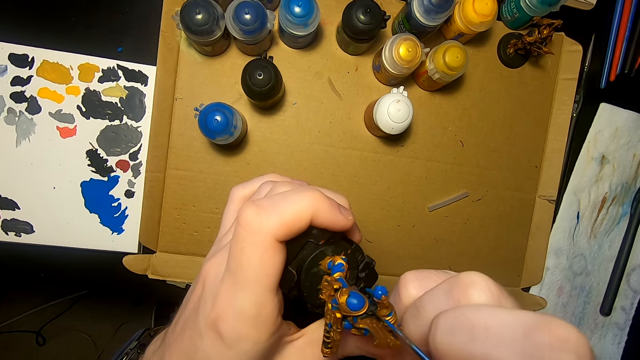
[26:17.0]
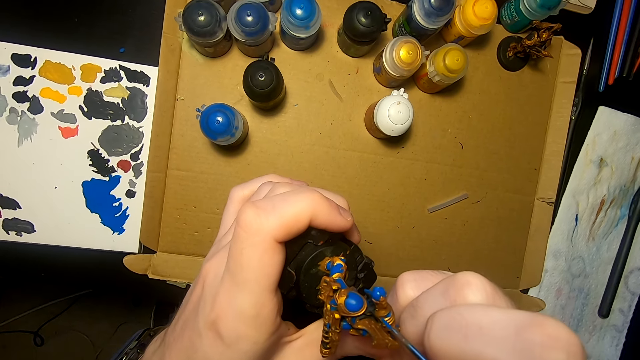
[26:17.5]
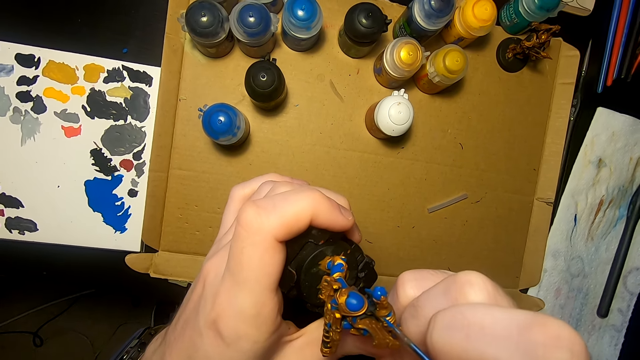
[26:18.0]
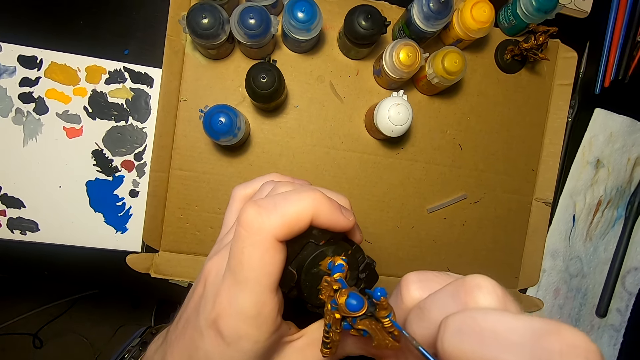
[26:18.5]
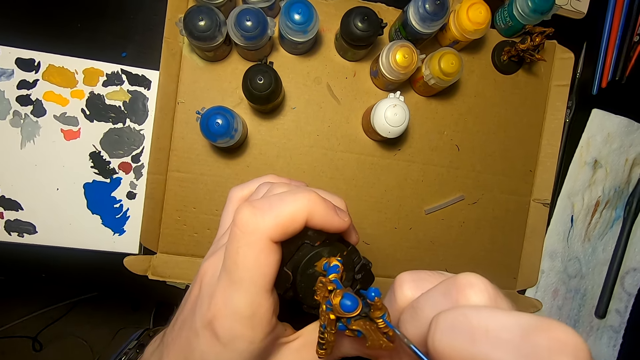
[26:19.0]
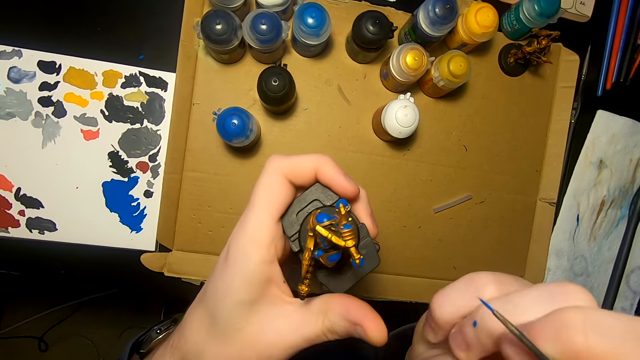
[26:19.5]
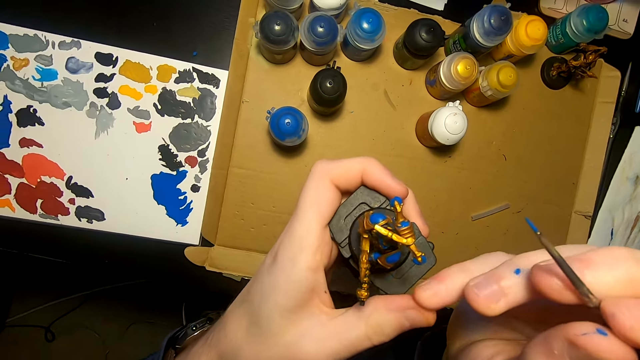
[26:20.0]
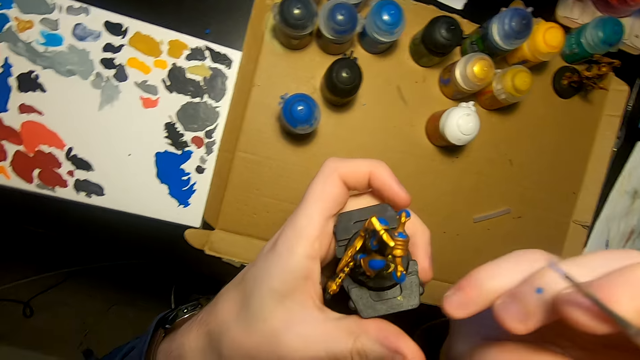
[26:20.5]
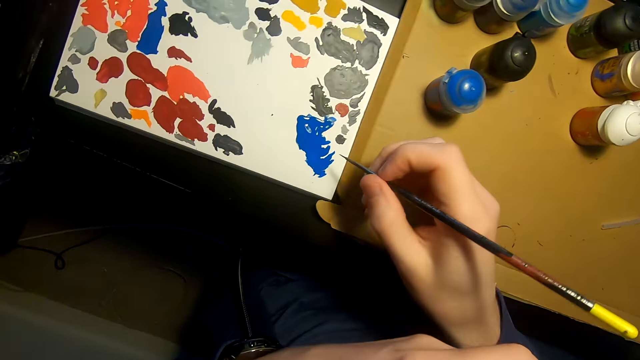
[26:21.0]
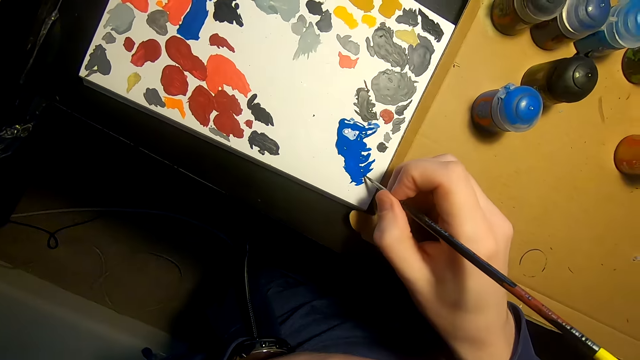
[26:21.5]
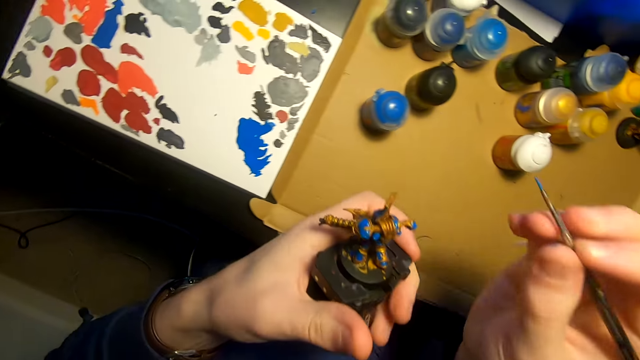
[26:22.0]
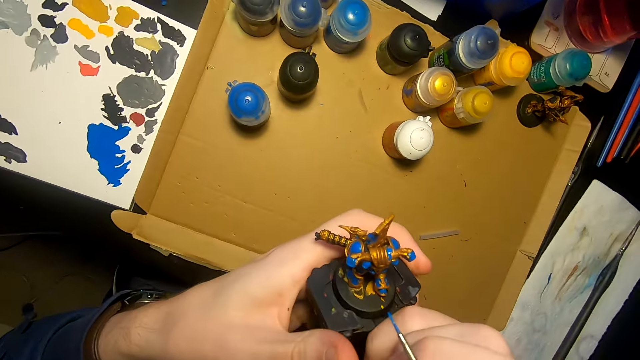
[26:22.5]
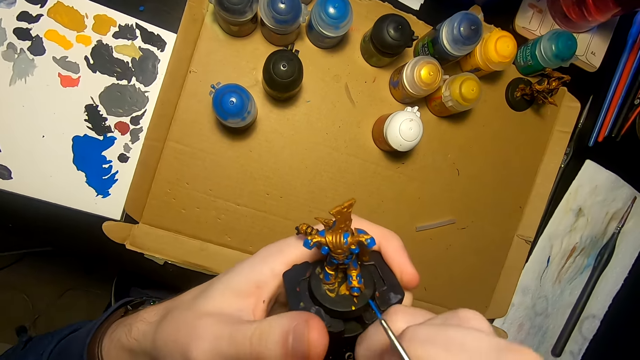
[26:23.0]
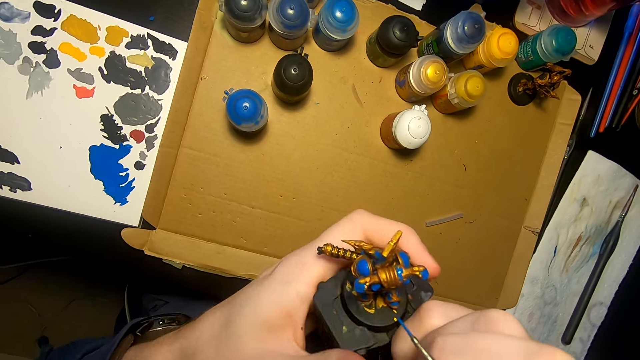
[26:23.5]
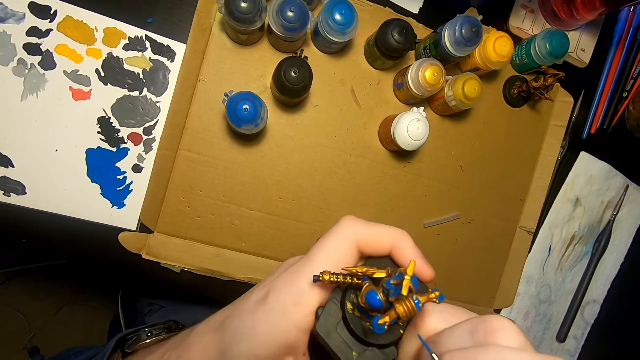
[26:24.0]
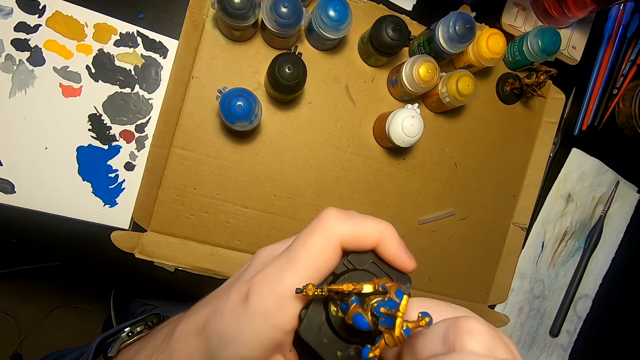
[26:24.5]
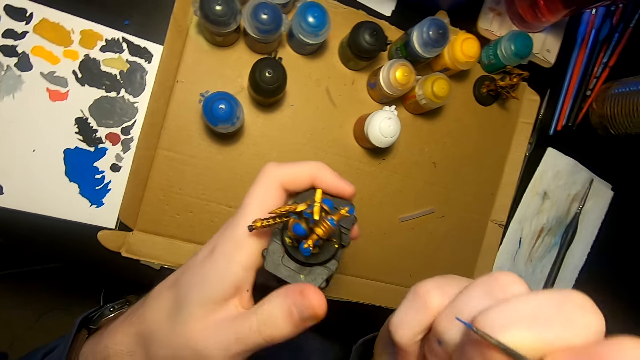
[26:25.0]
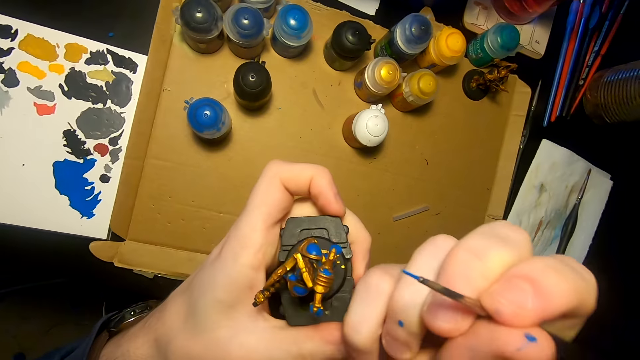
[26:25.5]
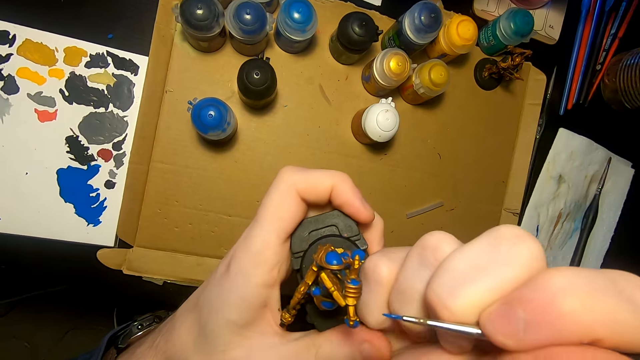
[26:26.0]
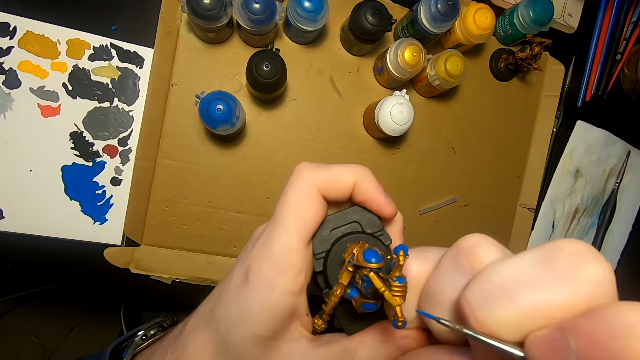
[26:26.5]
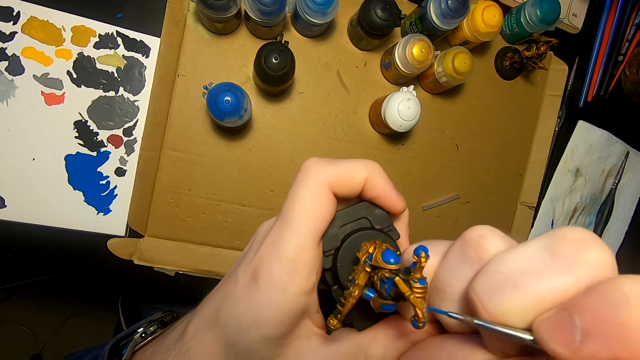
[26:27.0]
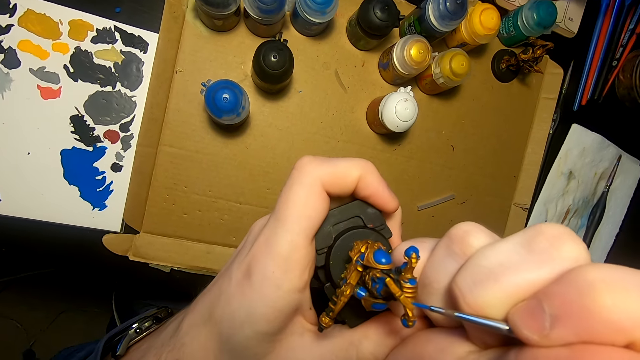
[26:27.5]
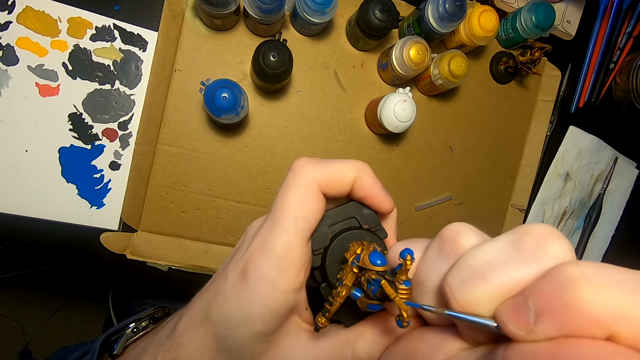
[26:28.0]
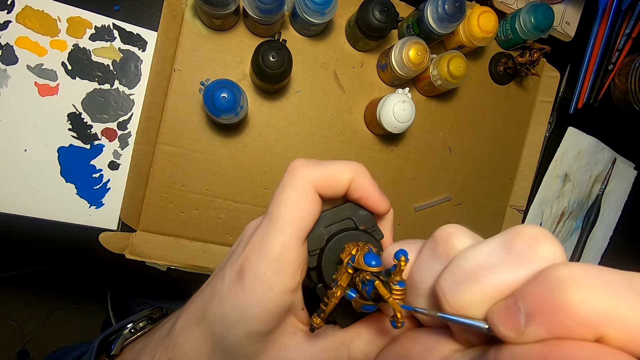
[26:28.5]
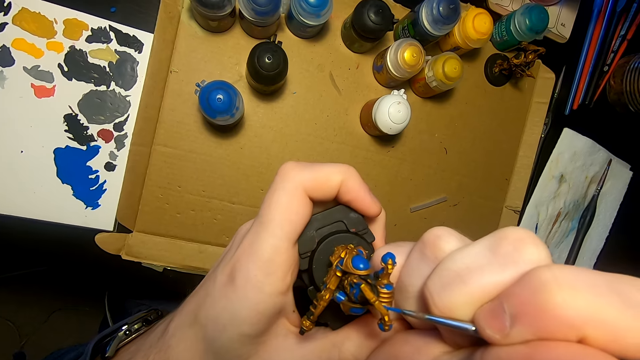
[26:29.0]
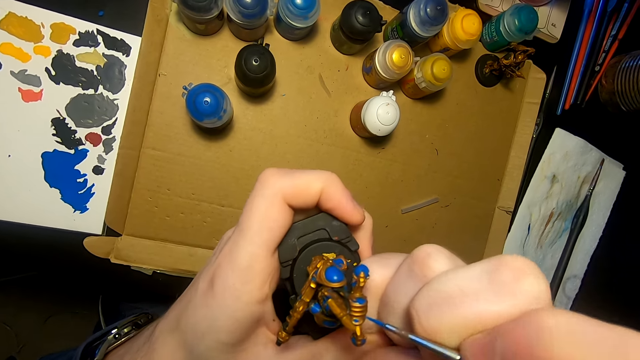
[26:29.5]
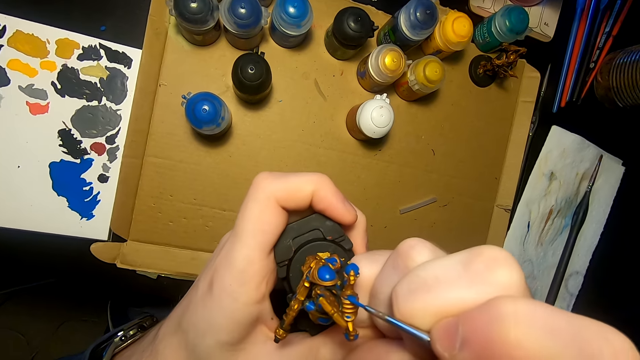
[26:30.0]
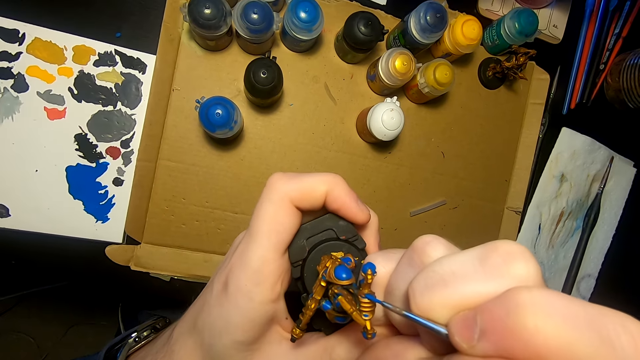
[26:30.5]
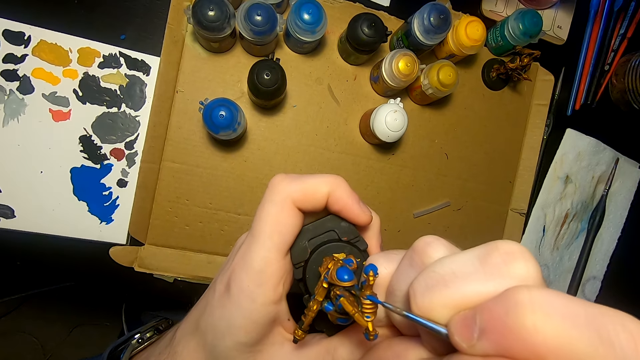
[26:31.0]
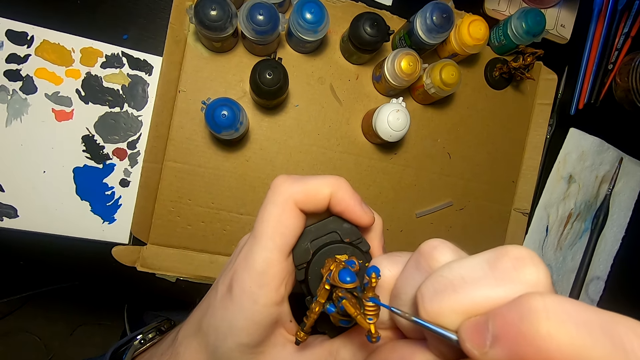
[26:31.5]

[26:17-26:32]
The camera wearer applies paint on something. They put paint on the painting brush. They dip the paint brush in the paint. They turn something. They paint the model sculpture with the painting brush.

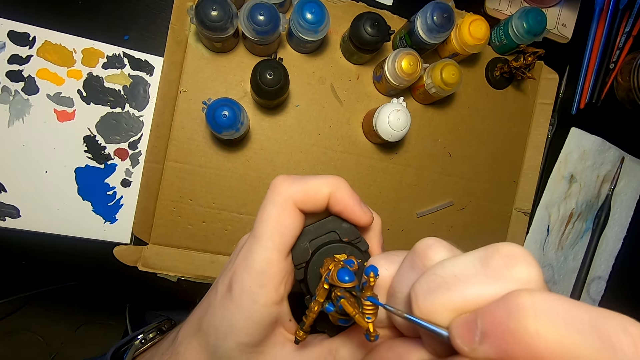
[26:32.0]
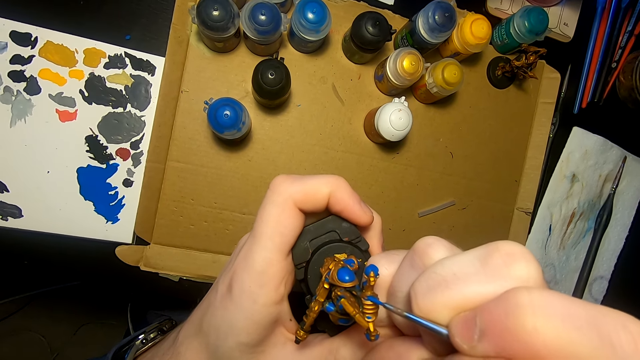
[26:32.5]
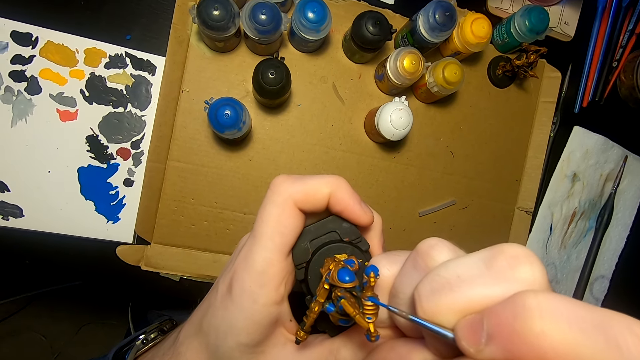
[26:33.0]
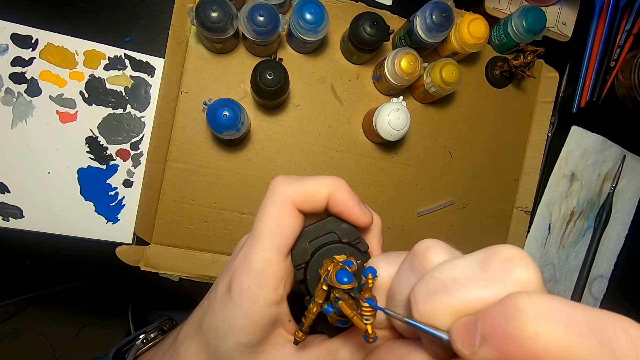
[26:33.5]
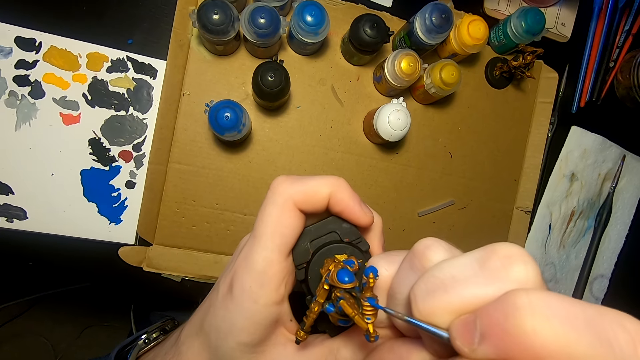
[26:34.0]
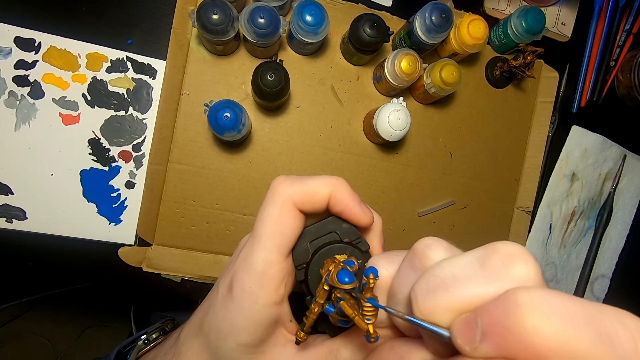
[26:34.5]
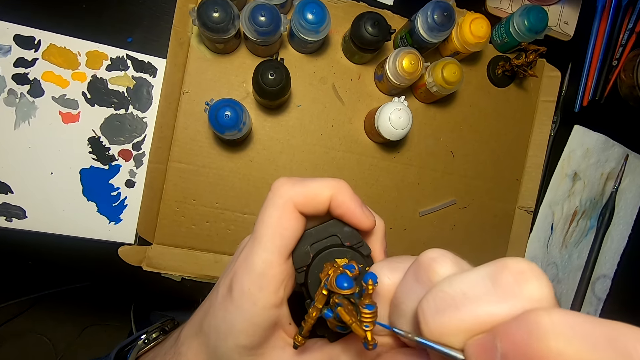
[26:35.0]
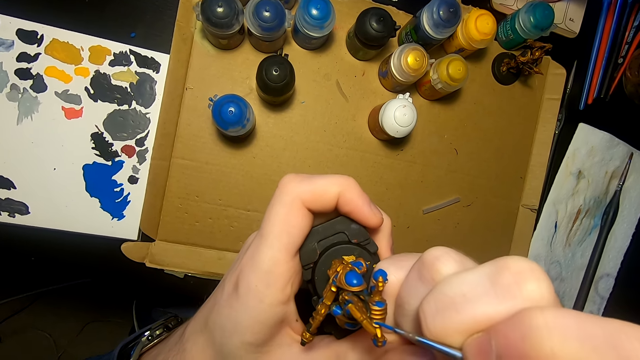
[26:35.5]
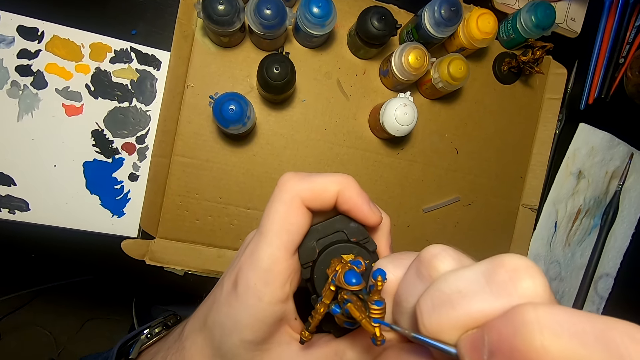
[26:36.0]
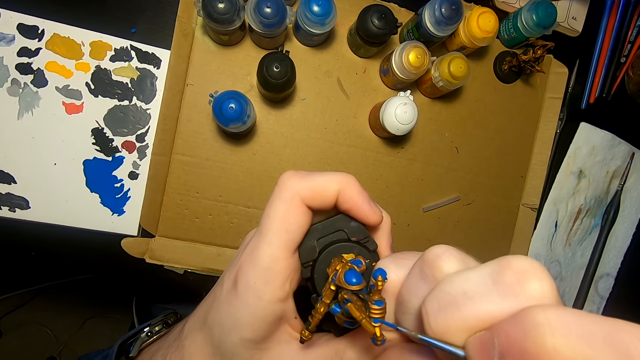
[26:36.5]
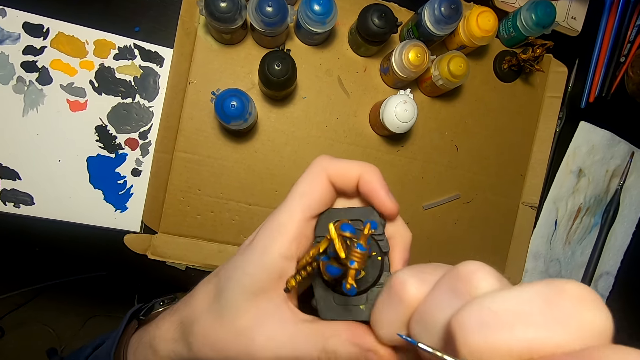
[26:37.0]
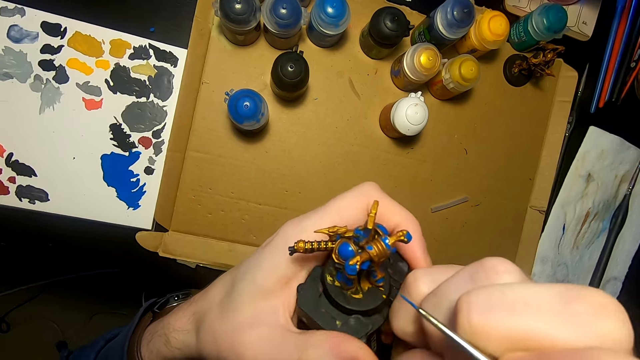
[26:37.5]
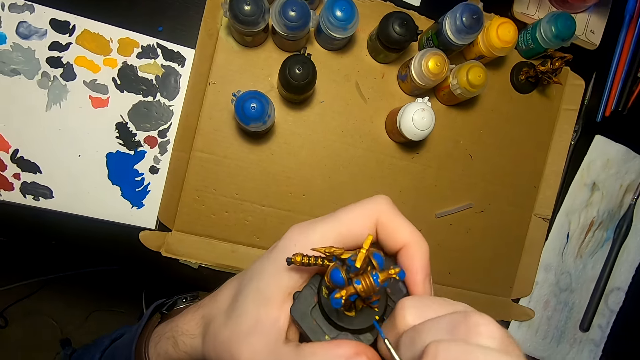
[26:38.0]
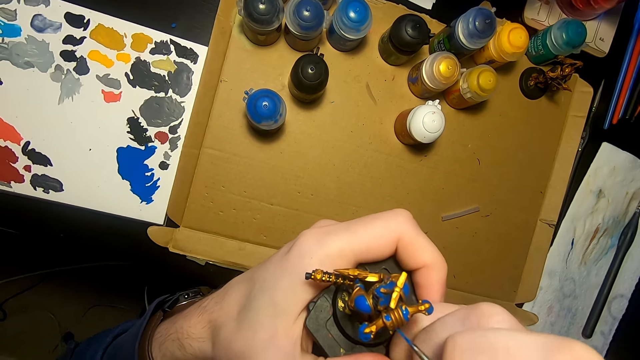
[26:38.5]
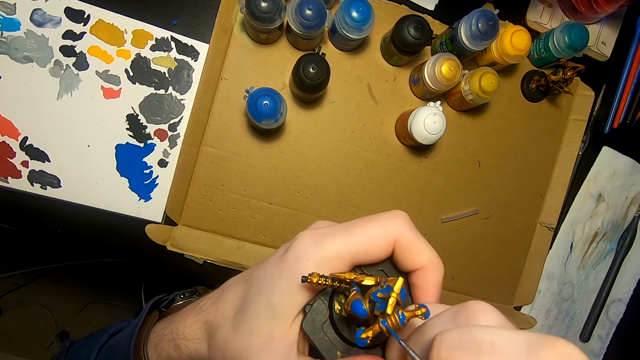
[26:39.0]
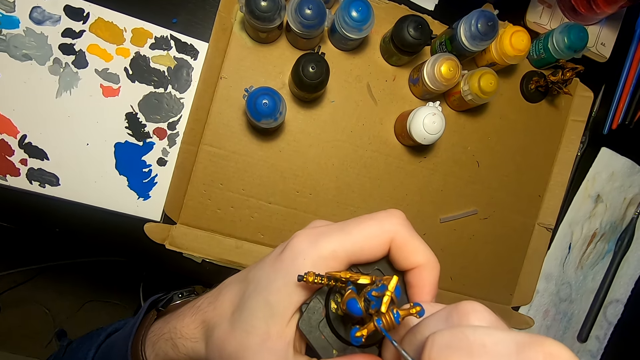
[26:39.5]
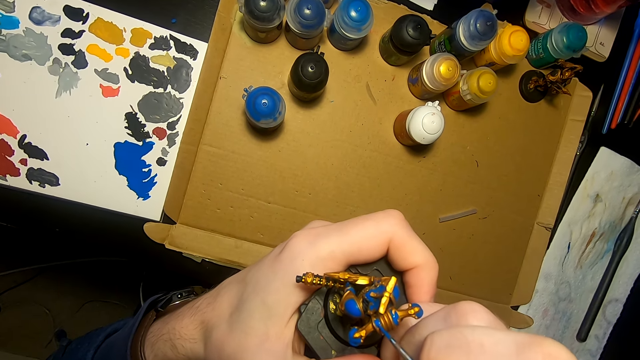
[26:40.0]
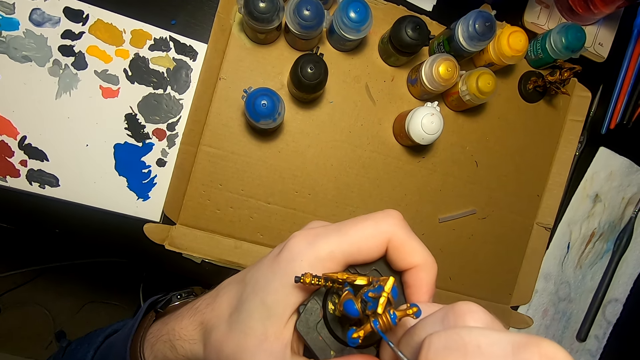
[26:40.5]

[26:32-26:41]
The camera wearer turns something. They apply paint on something.
